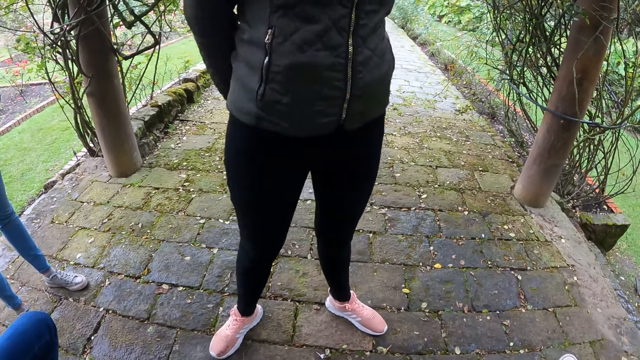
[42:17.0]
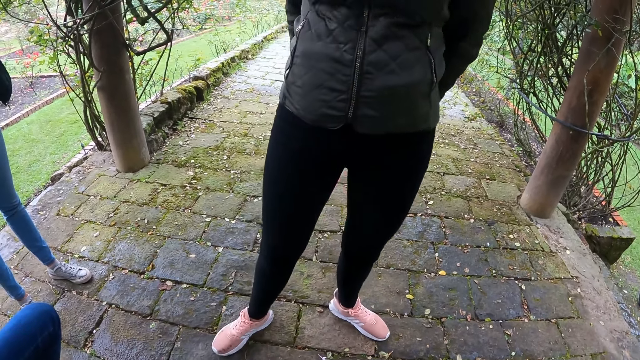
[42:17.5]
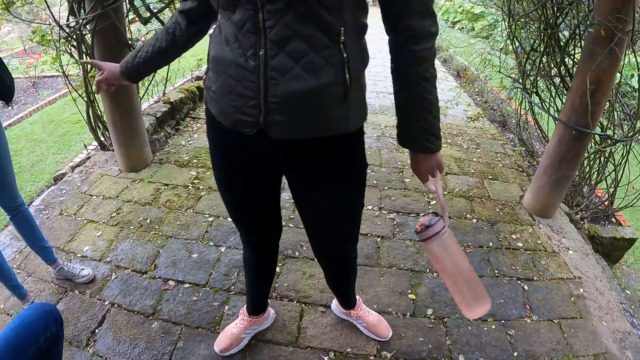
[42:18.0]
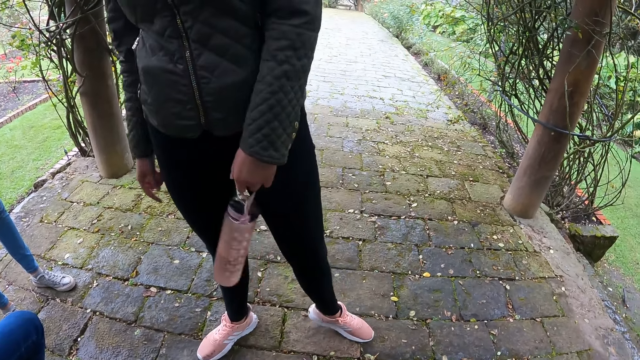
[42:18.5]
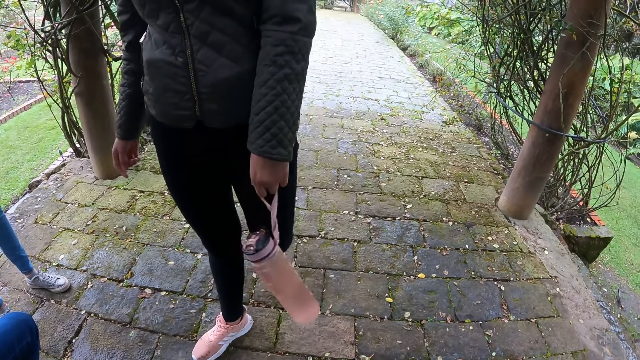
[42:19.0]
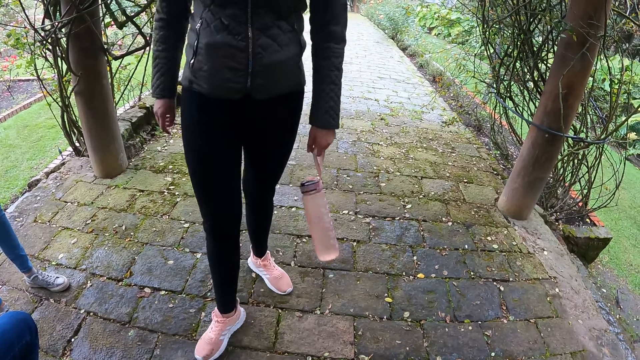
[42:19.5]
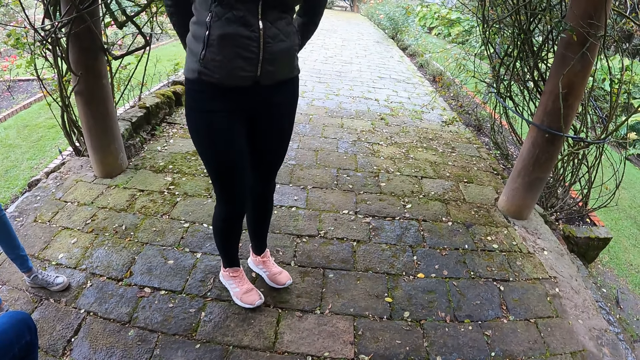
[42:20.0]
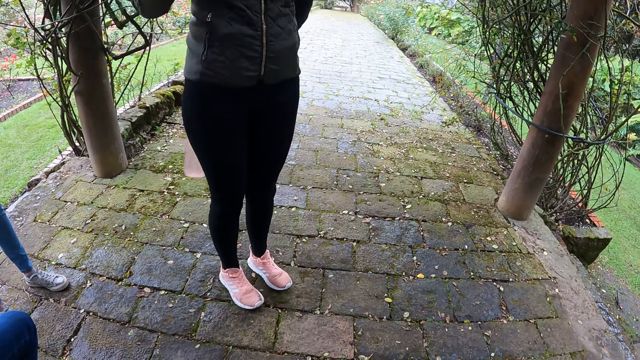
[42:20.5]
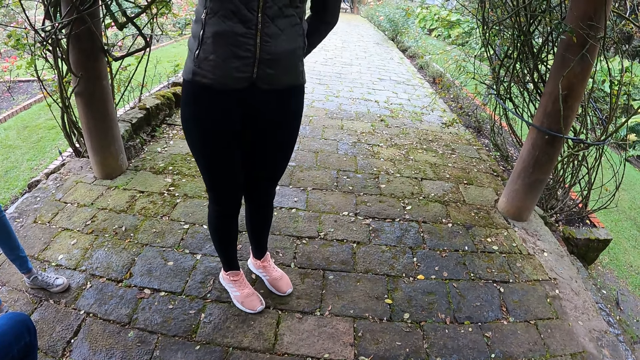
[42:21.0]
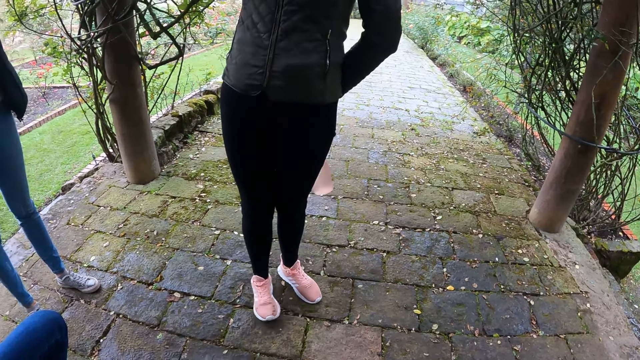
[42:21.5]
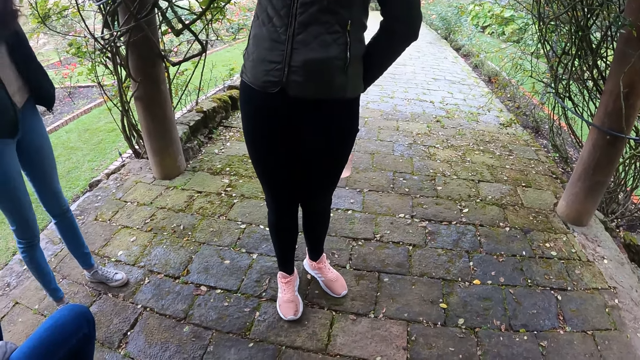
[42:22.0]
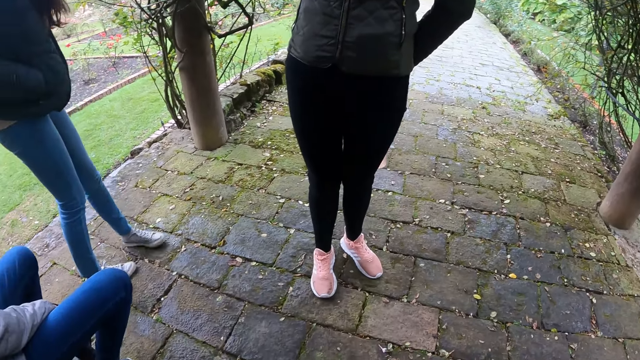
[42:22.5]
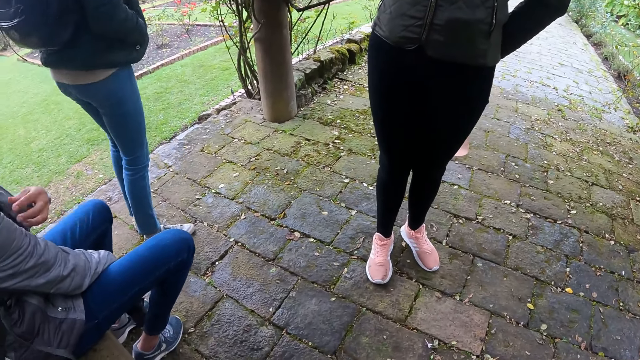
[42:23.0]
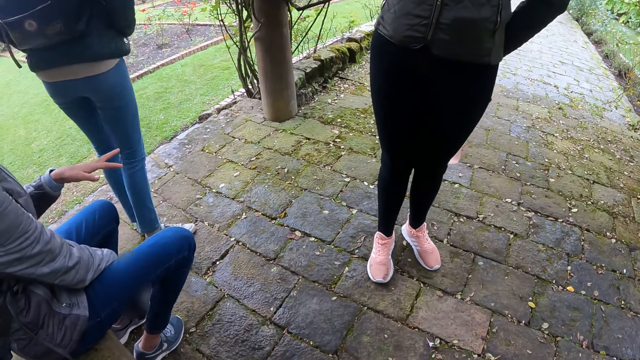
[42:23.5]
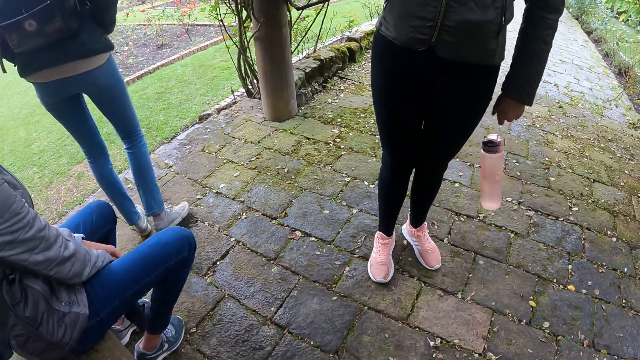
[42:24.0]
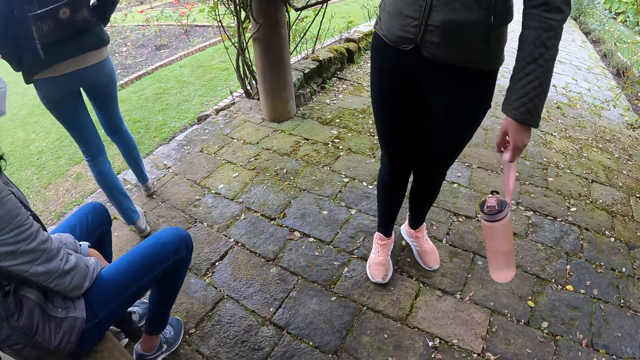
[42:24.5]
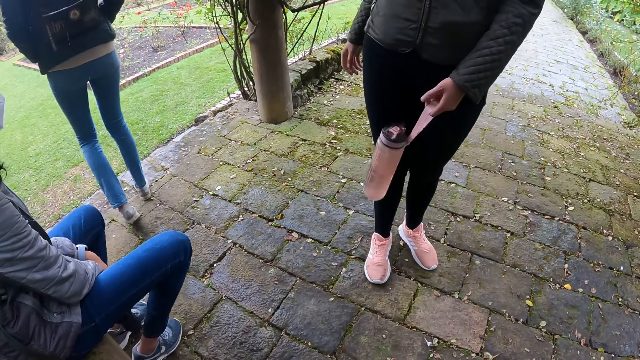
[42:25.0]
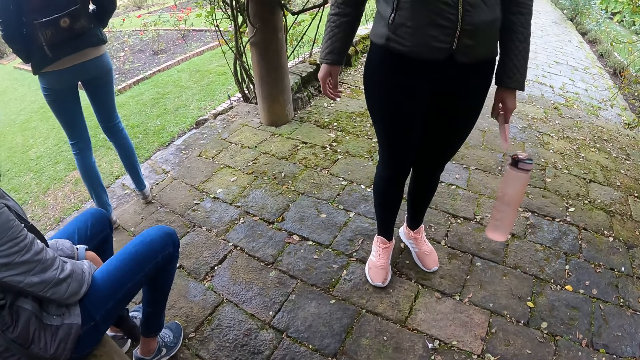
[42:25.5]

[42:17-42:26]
A woman holds a water bottle in her left hand.

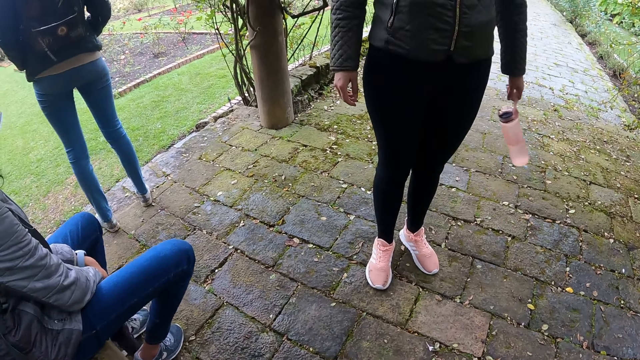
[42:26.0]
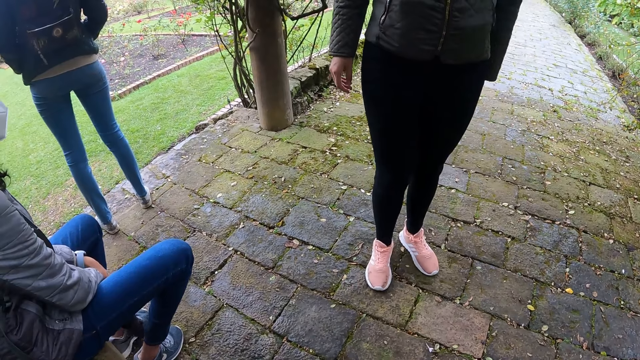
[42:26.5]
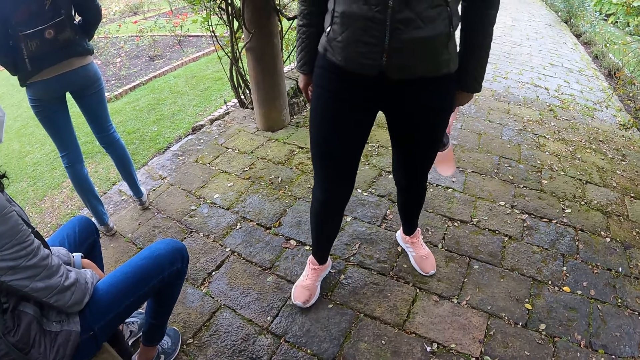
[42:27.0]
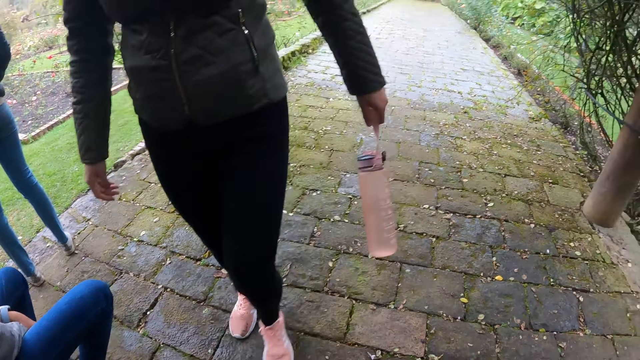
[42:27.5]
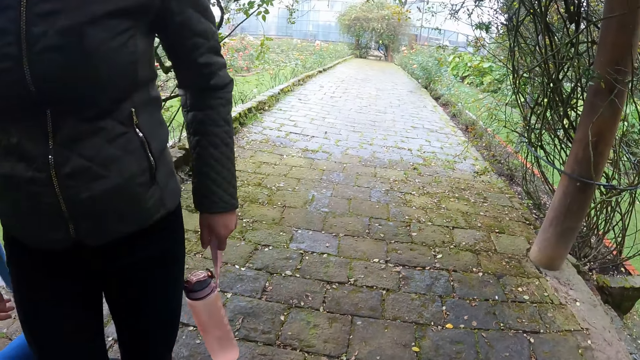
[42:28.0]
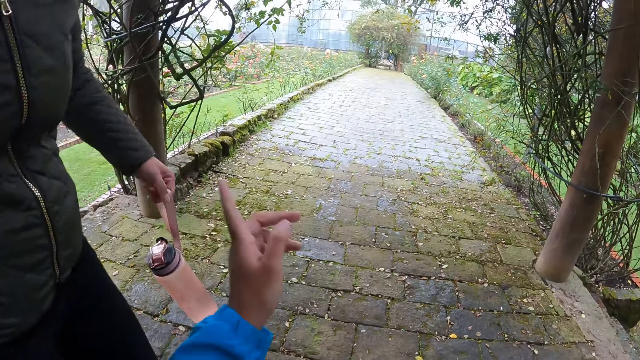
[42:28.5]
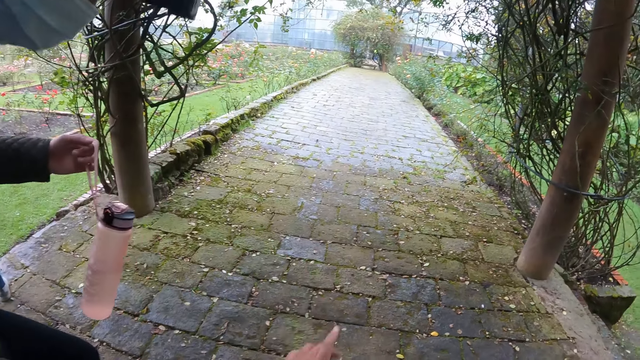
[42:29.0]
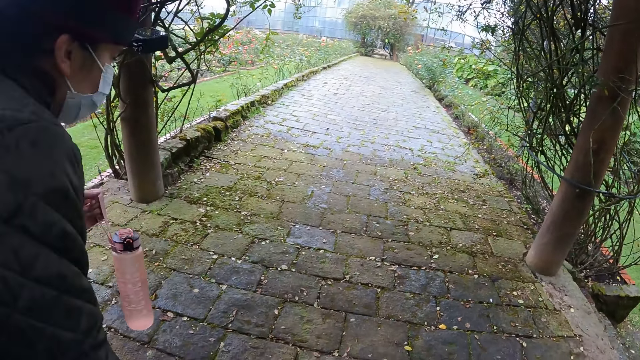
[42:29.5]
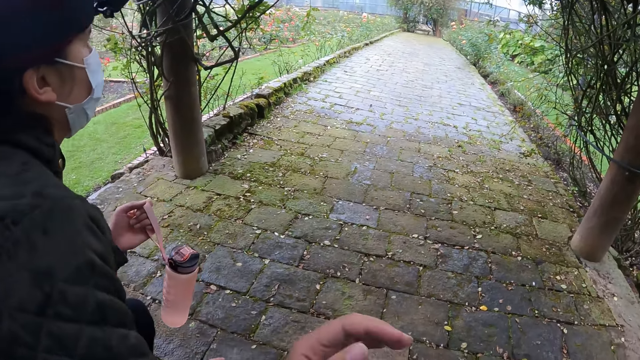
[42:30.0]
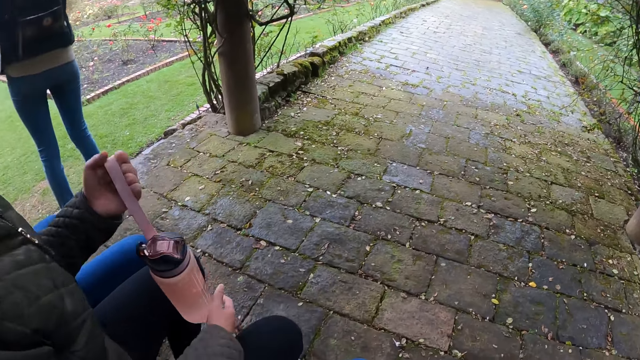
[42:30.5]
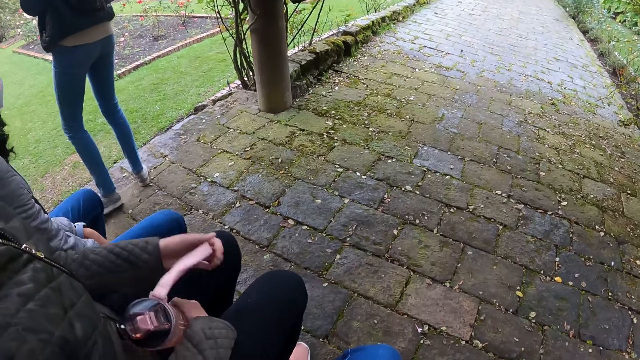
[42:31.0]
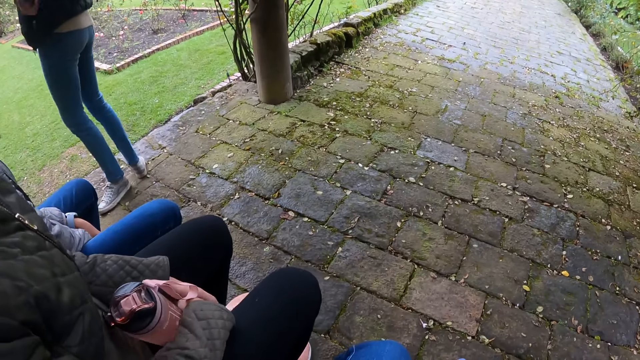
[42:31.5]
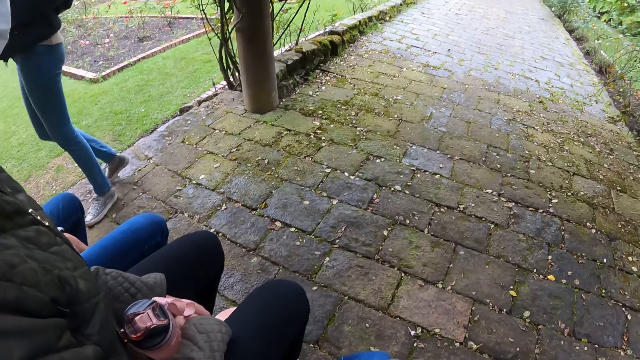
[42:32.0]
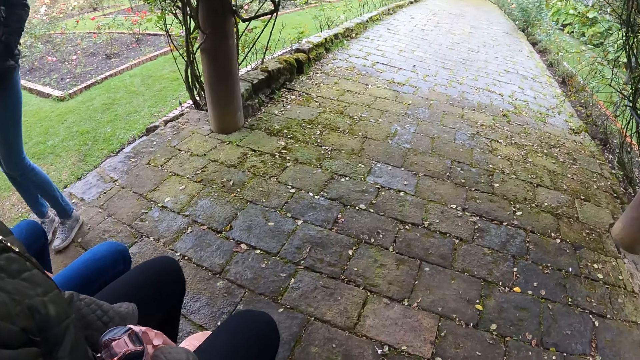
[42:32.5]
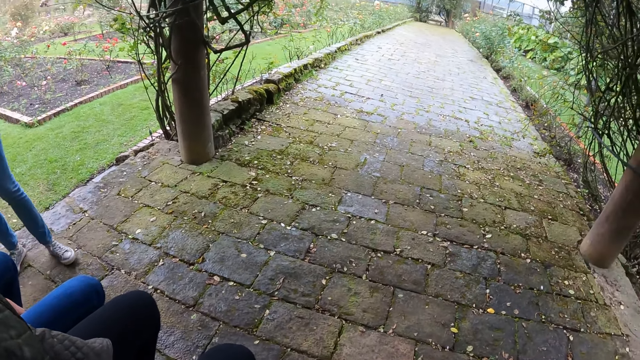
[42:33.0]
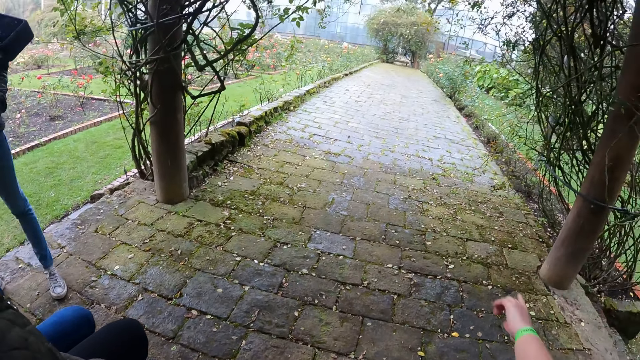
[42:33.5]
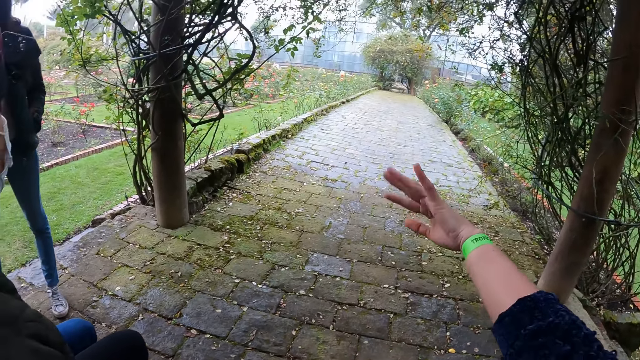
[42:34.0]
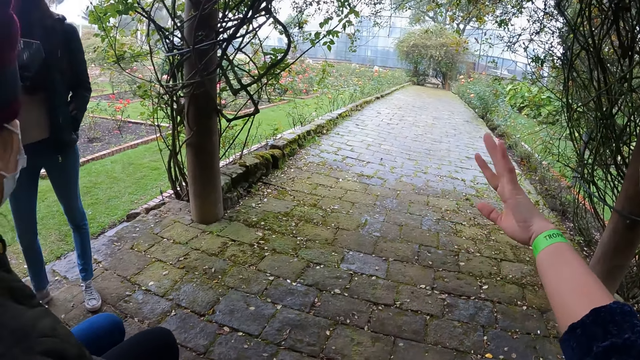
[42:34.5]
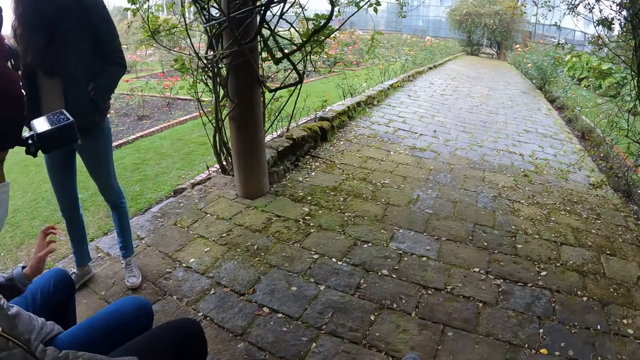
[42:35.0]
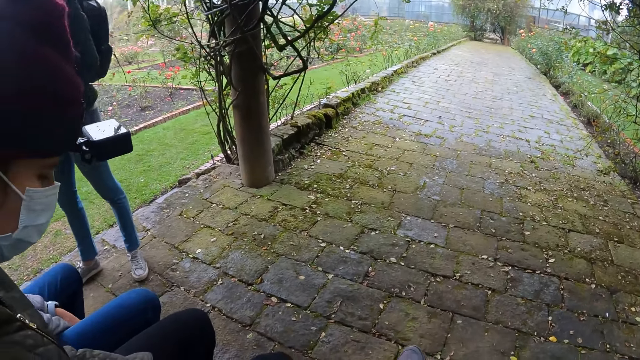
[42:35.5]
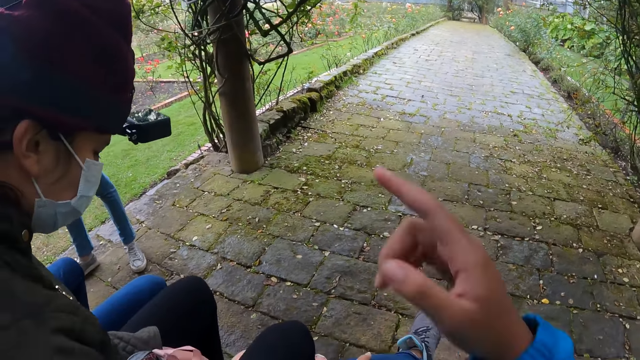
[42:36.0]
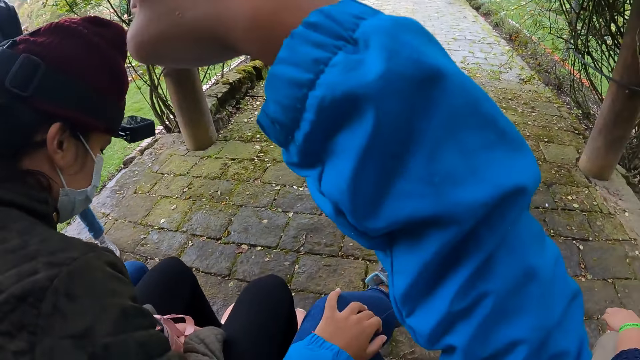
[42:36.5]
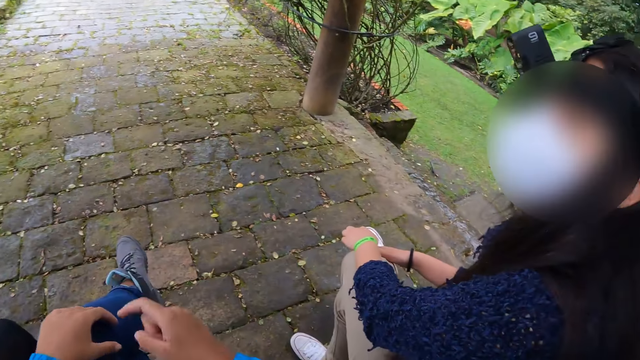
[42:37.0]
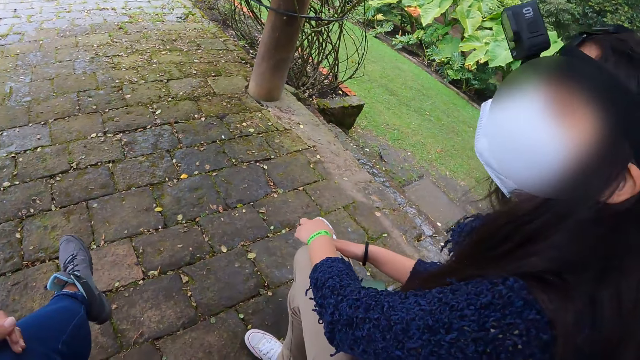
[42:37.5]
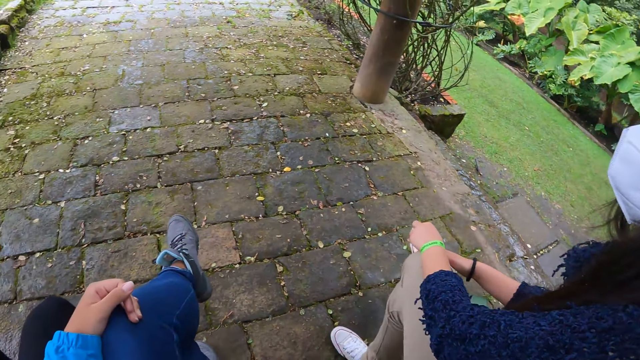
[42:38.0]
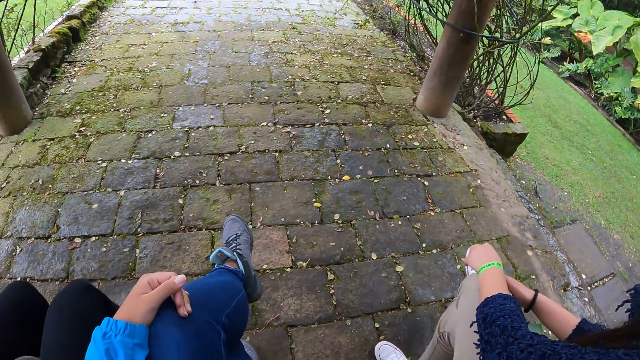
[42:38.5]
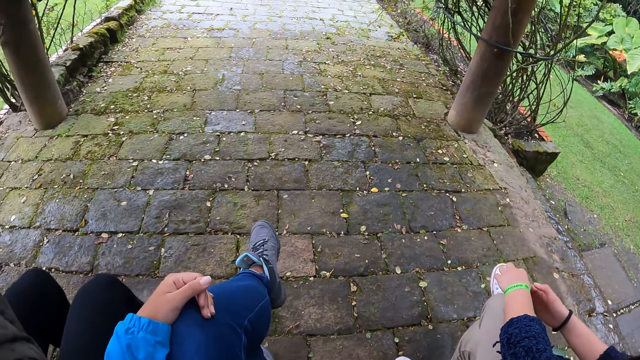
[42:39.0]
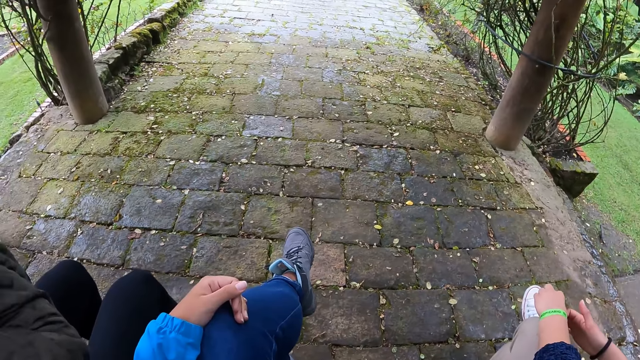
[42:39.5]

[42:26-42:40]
A woman walks on the sidewalk. The woman sits on the stone bench in the garden. The woman holds the water bottle with both hands. Another woman stands on the sidewalk. The camera wearer sits on the bench in the garden.
